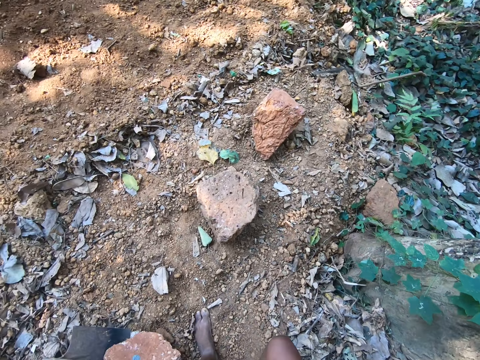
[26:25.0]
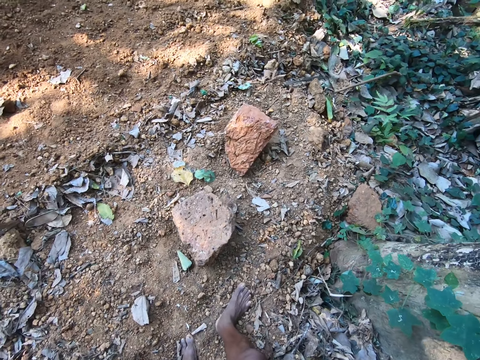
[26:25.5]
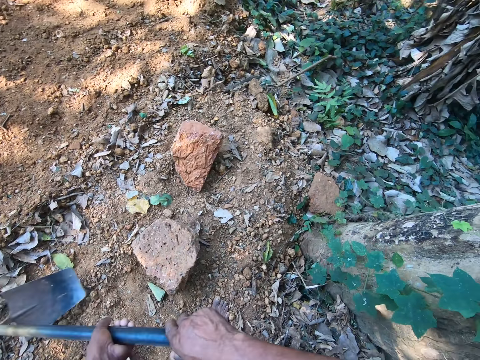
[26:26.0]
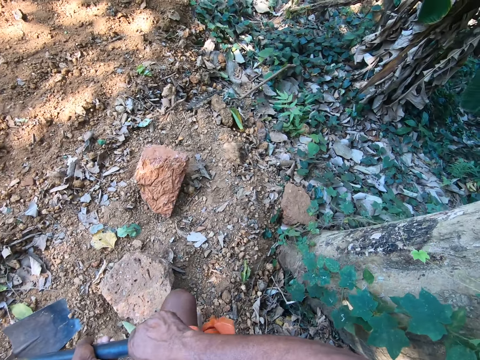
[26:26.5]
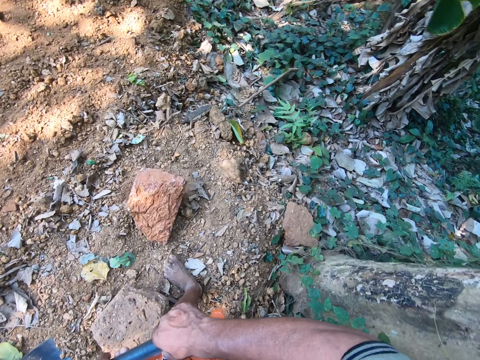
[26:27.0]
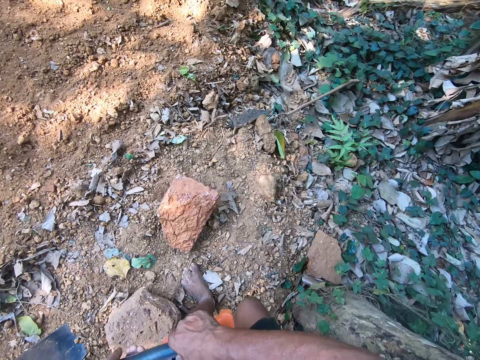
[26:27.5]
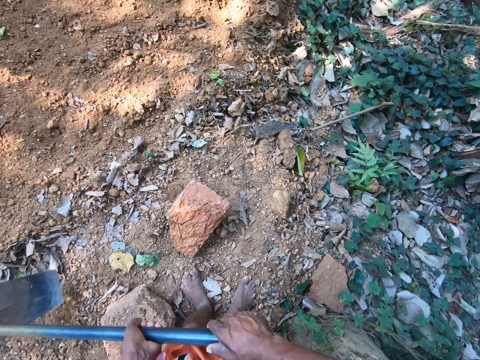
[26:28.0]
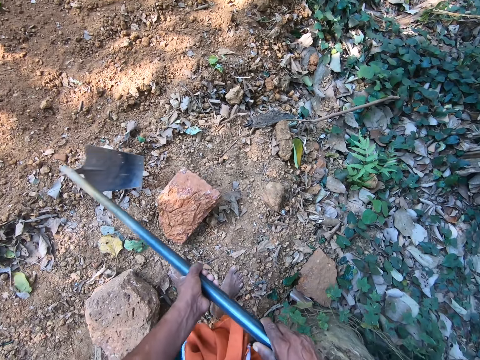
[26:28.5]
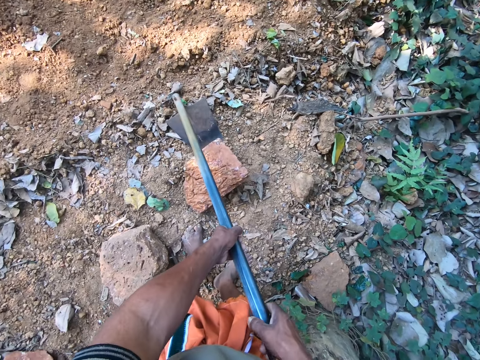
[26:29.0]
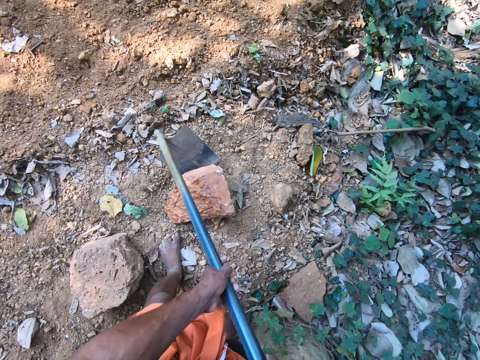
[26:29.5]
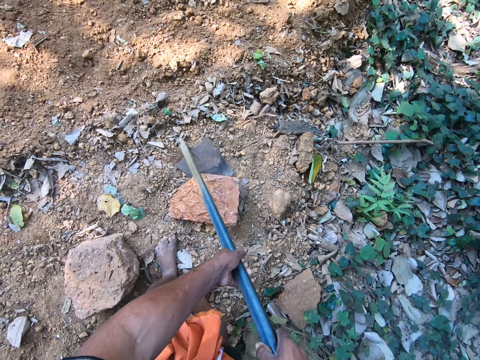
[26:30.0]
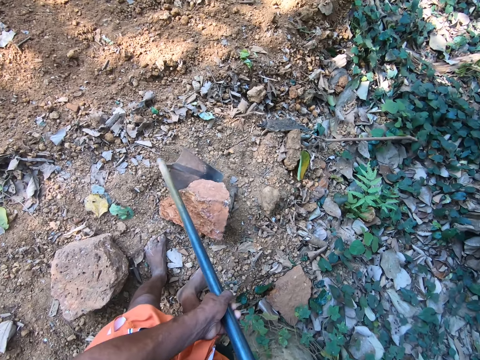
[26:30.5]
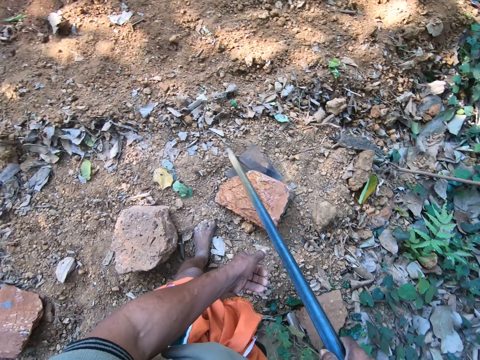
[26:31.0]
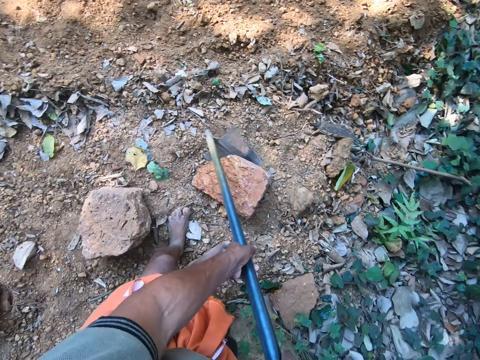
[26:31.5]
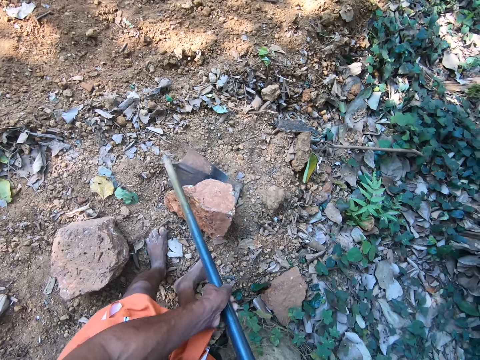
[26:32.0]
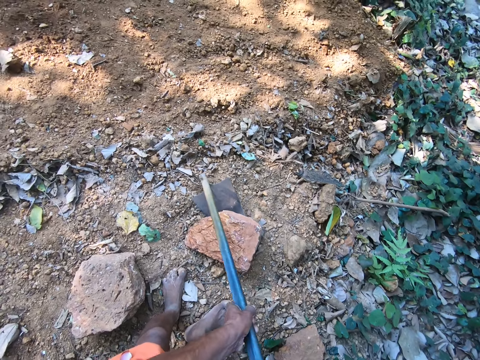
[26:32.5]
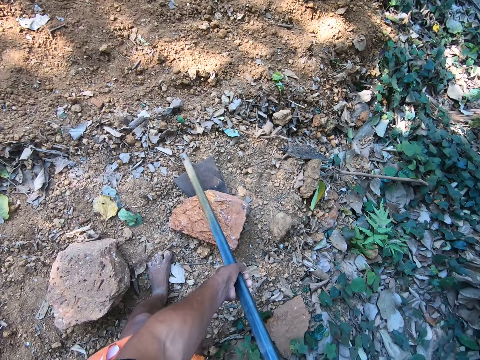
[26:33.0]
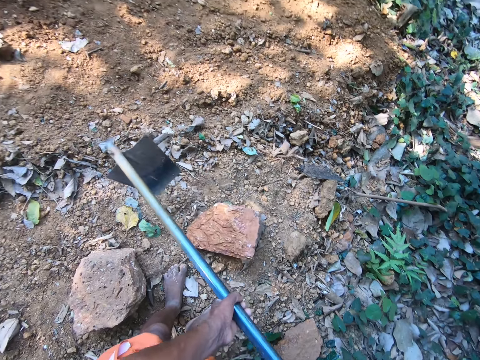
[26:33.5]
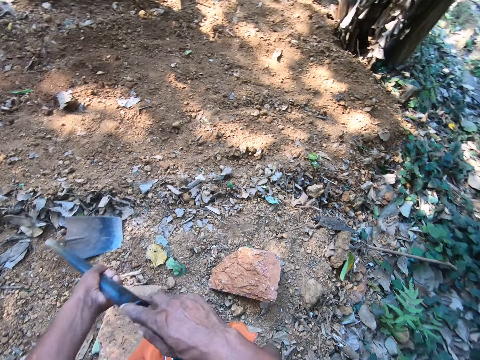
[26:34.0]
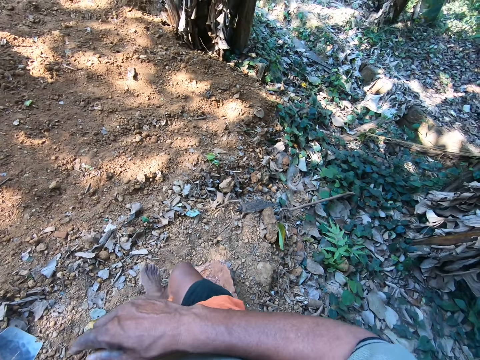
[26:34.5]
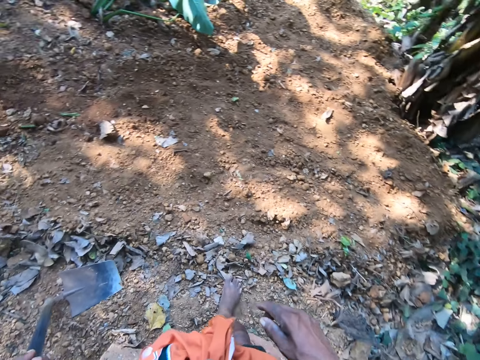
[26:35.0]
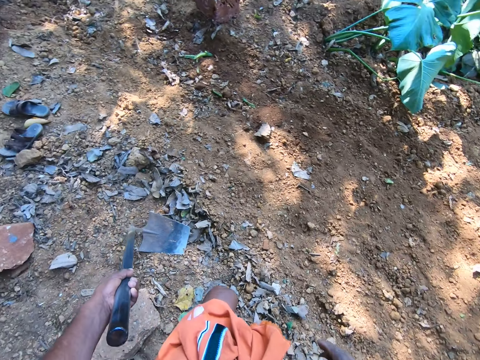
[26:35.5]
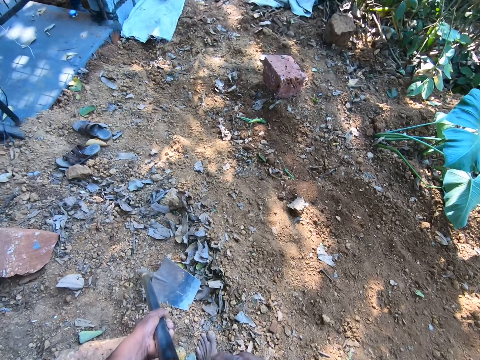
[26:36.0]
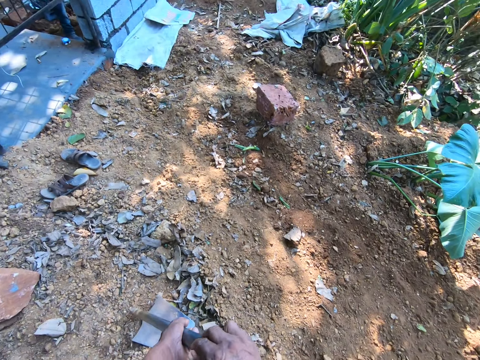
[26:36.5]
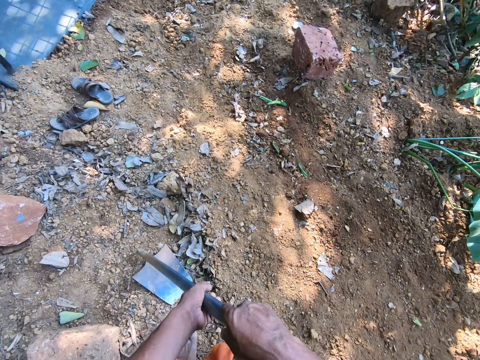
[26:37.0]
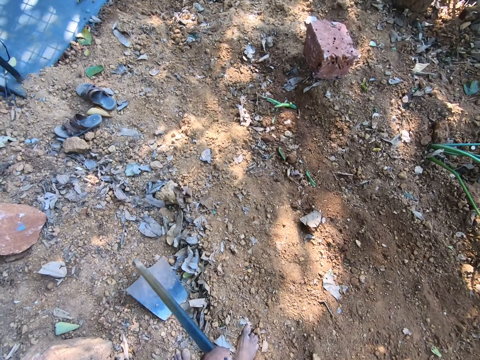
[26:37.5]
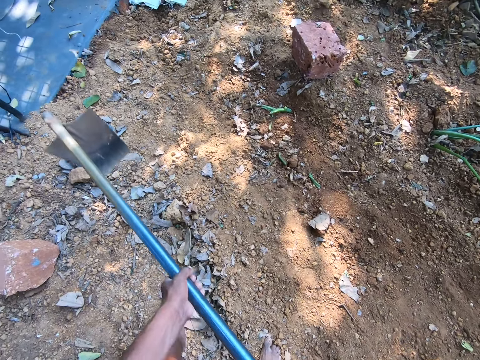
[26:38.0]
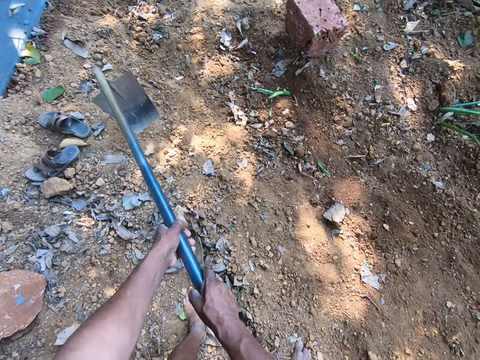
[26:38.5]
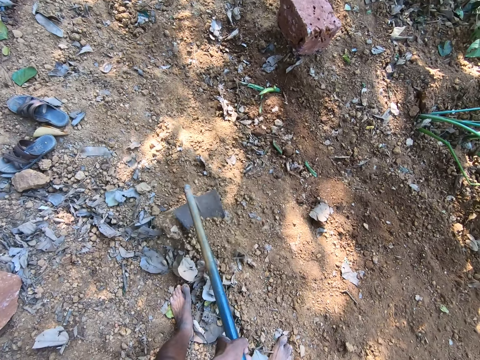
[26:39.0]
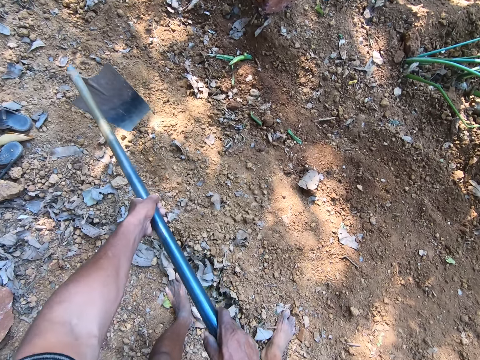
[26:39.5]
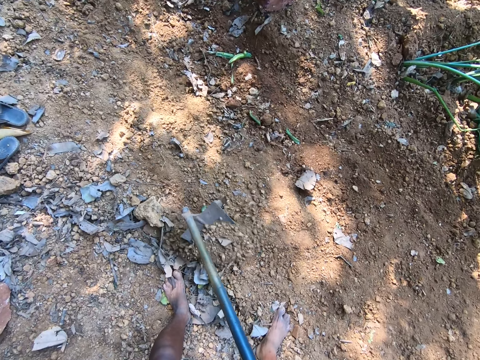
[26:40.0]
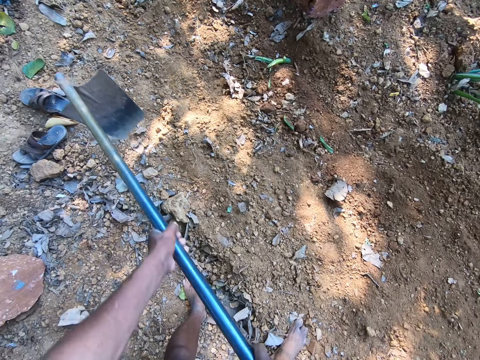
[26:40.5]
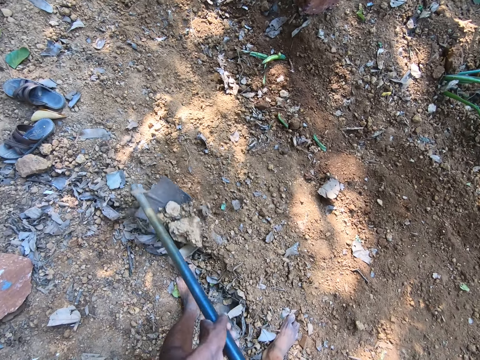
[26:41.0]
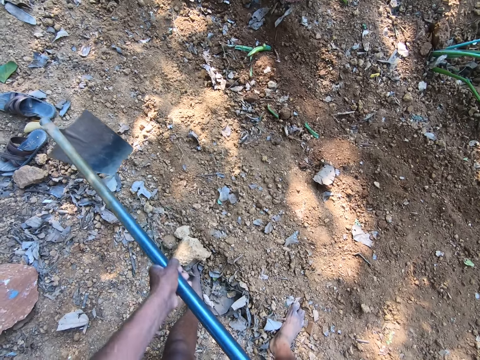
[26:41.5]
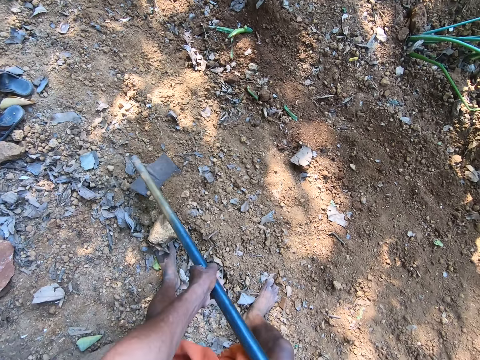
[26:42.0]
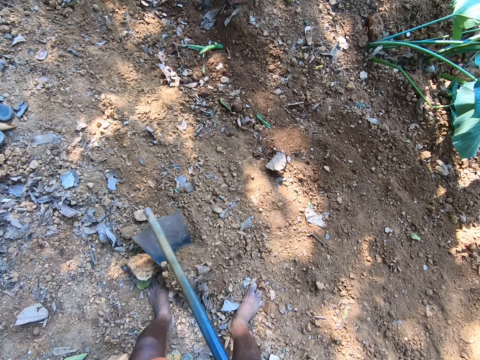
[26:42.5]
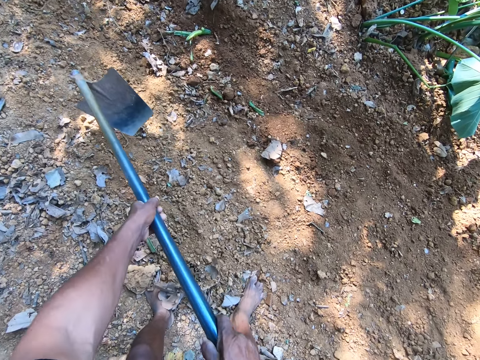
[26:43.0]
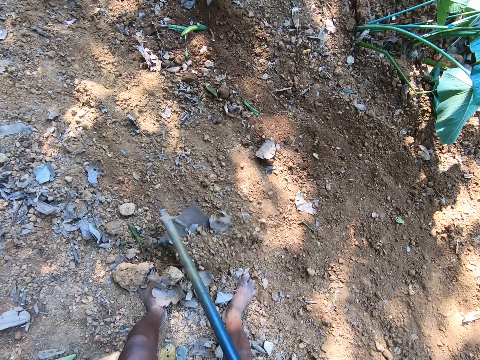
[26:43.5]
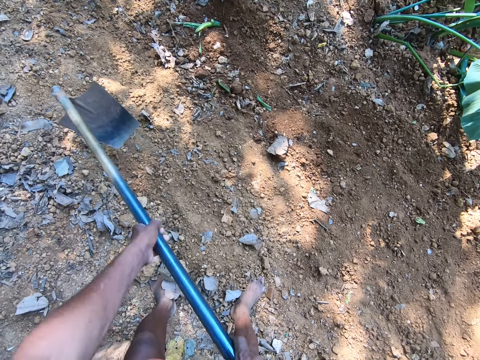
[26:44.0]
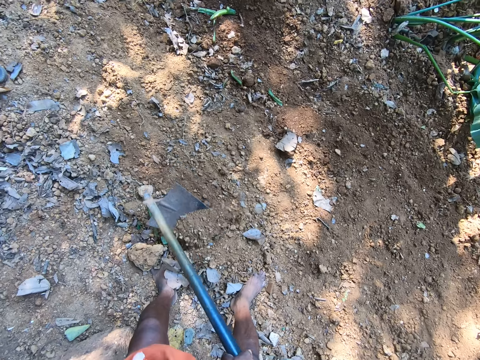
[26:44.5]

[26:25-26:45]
The camera wearer places the hoe on the ground with both hands. He moves a brick on the ground with the hoe in both hands. He places the hoe on the ground with both hands. He passes the hoe to his left hand. He holds the hoe on the ground with both hands. He moves around. He levels the ground with the hoe in both hands. He digs on the ground with the hoe.

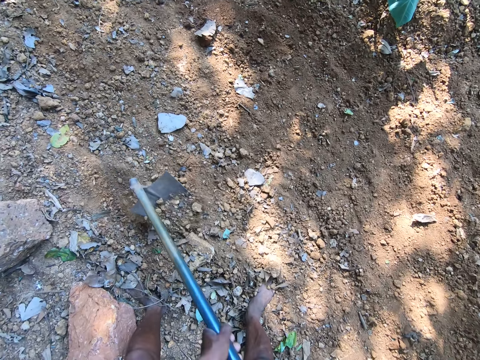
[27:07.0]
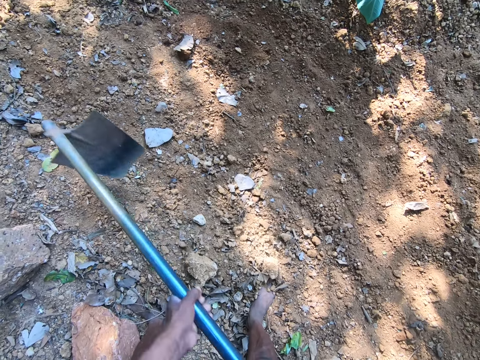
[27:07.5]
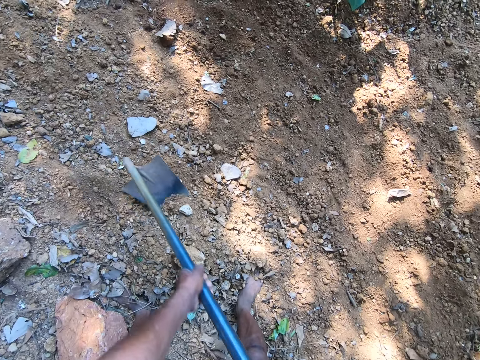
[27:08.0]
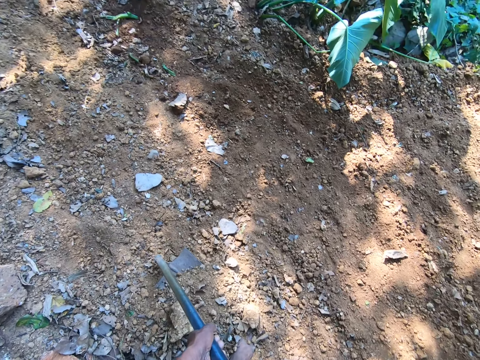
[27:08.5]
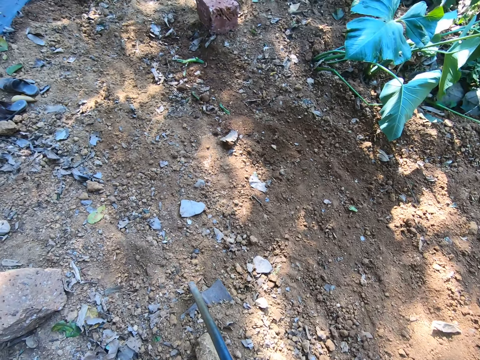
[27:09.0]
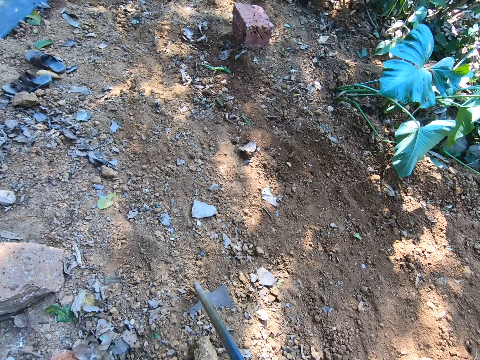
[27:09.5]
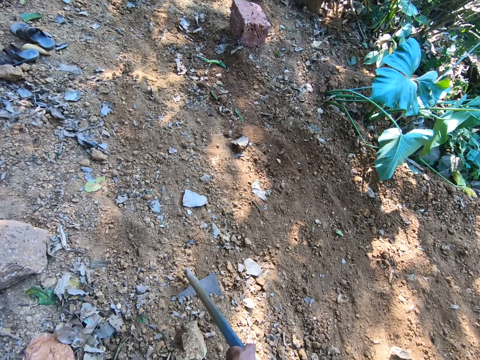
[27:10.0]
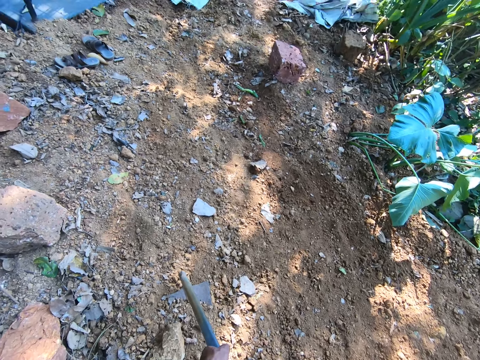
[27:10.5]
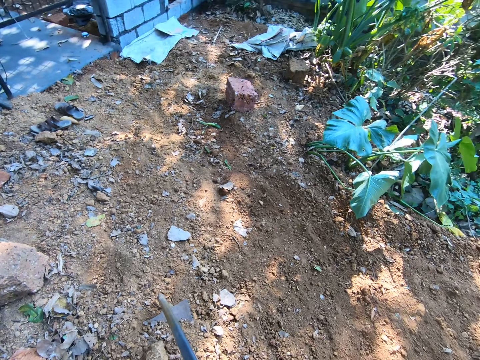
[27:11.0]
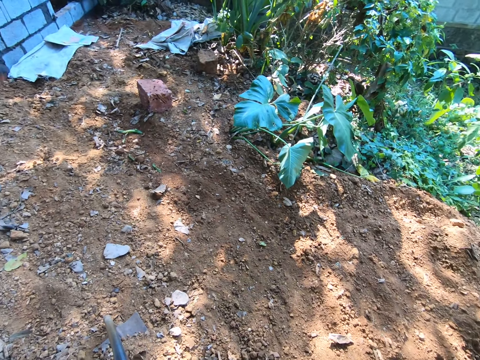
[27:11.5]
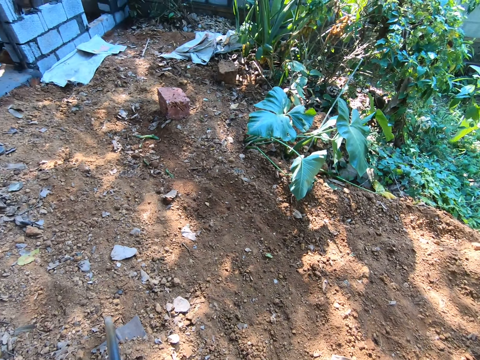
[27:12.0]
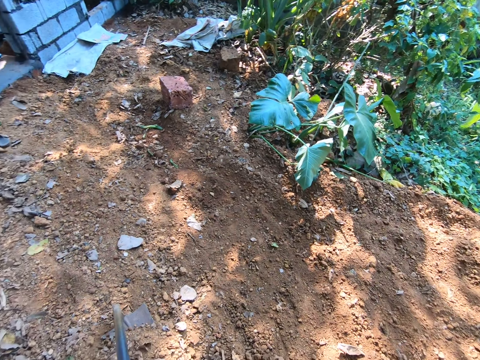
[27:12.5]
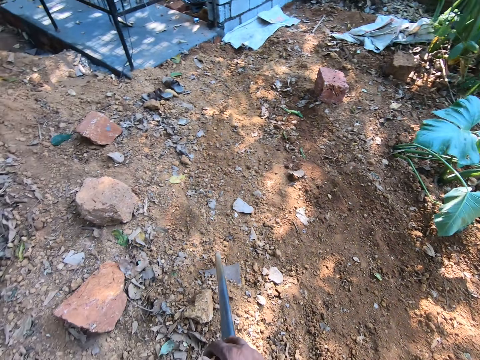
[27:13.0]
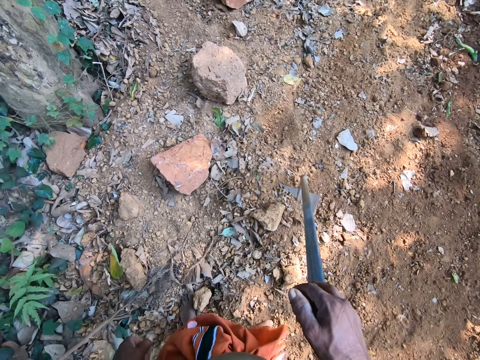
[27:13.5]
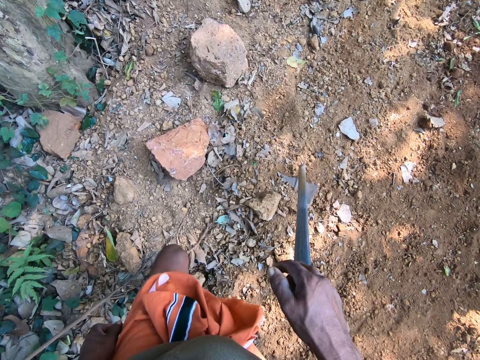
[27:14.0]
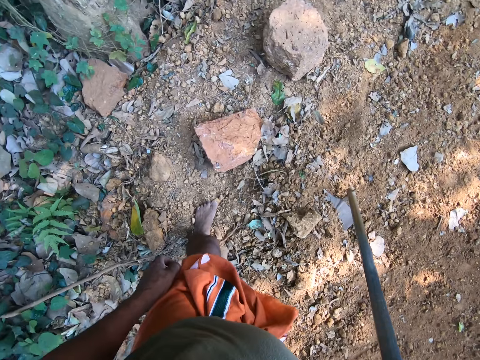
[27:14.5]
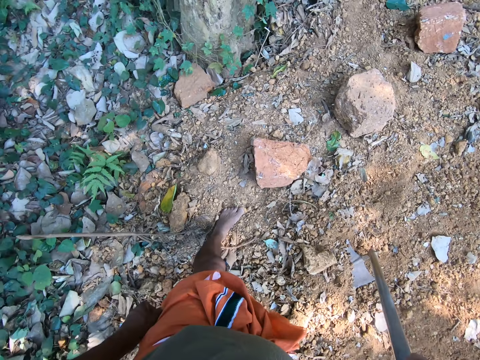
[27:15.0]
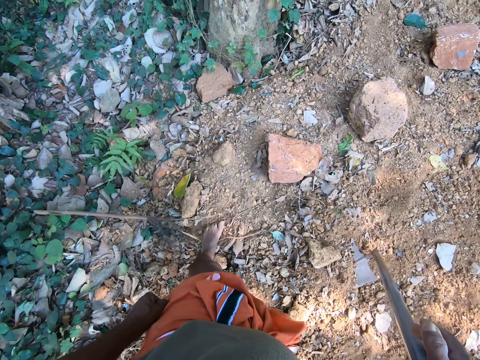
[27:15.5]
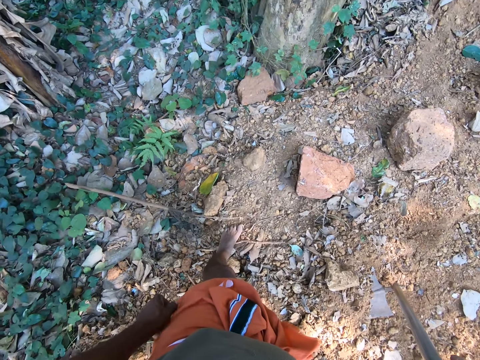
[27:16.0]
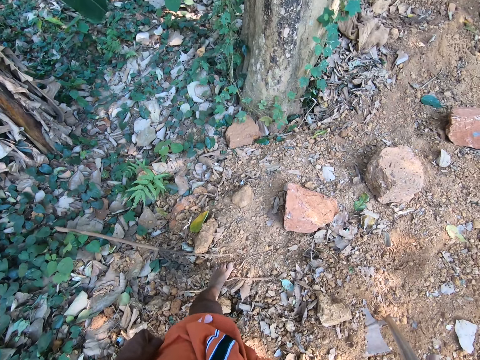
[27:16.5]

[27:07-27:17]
The camera wearer places the hoe on the ground with both hands. He holds the hoe on the ground with his right hand. He looks around.
